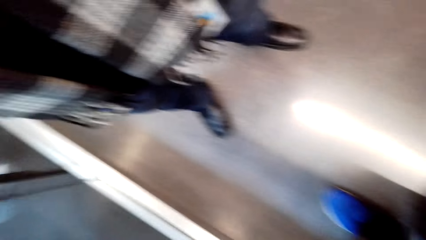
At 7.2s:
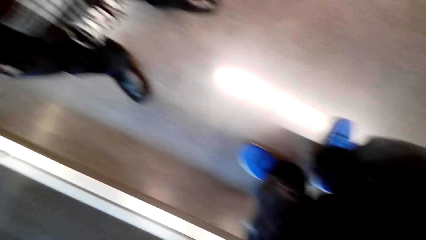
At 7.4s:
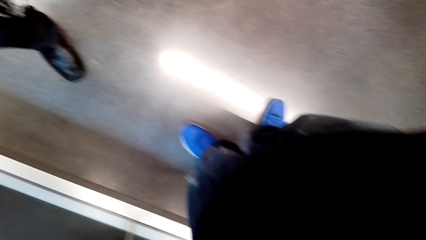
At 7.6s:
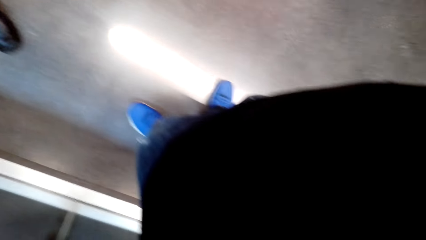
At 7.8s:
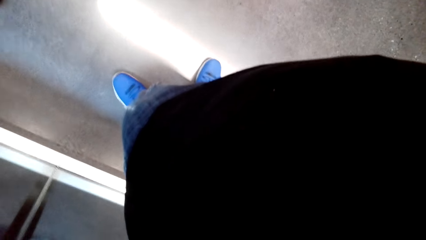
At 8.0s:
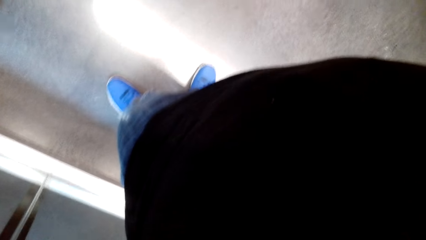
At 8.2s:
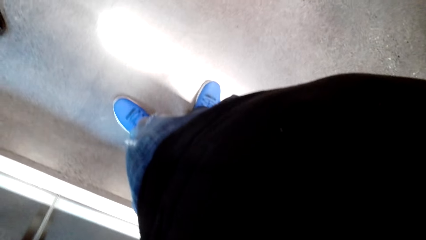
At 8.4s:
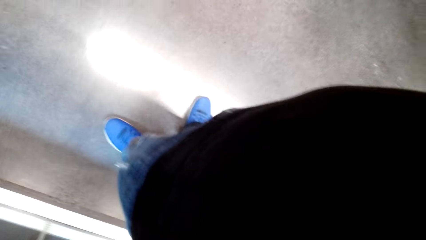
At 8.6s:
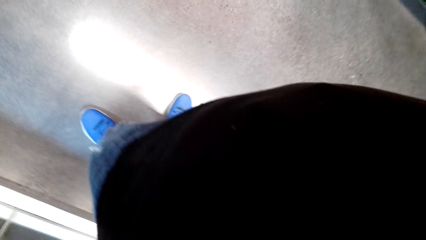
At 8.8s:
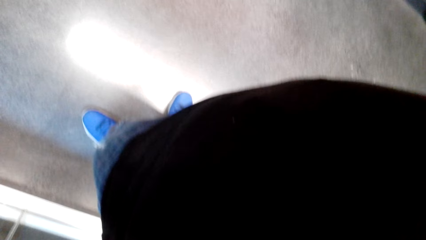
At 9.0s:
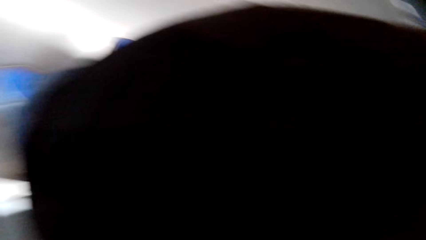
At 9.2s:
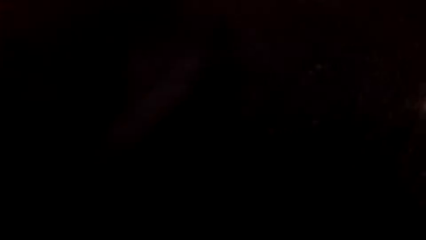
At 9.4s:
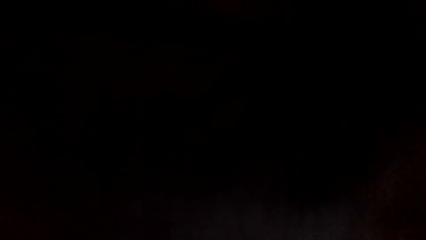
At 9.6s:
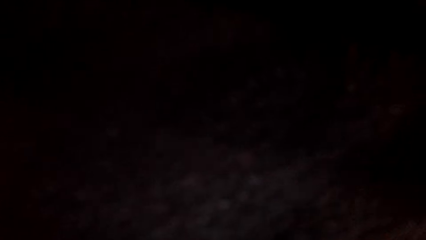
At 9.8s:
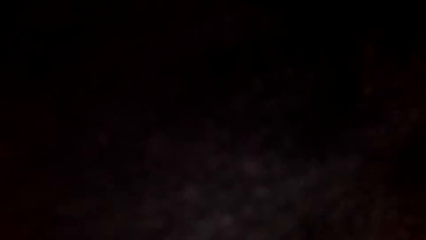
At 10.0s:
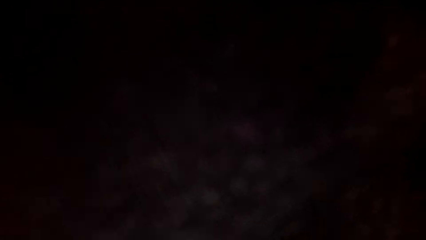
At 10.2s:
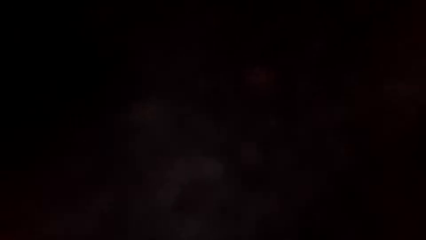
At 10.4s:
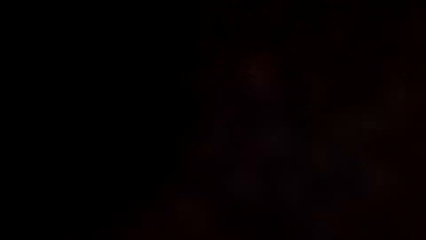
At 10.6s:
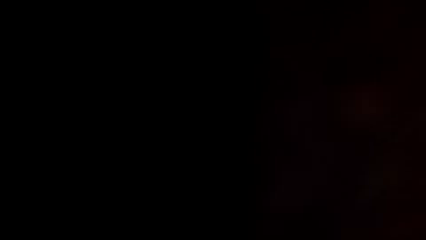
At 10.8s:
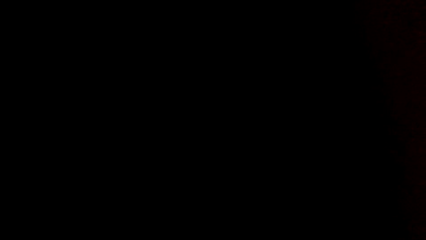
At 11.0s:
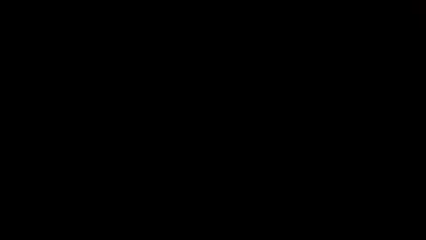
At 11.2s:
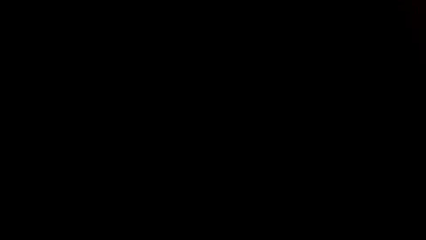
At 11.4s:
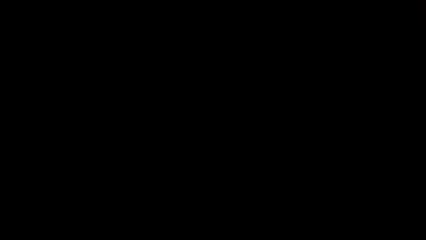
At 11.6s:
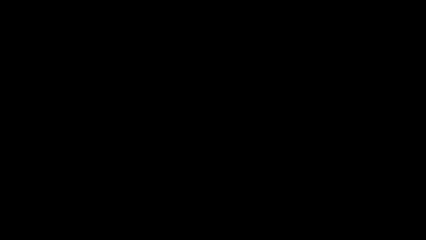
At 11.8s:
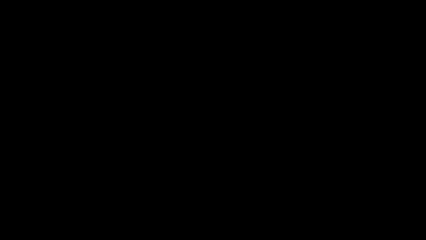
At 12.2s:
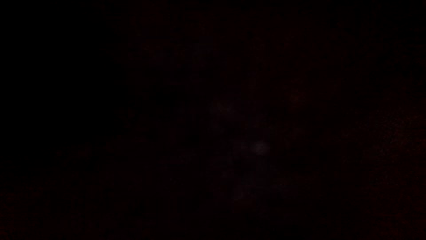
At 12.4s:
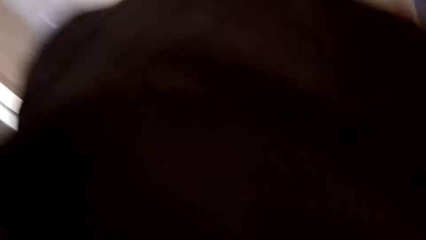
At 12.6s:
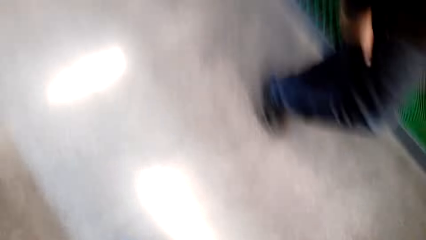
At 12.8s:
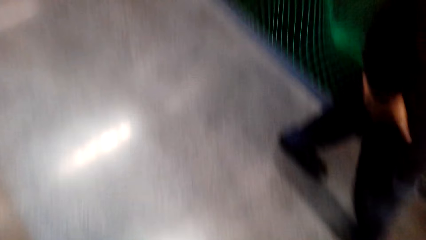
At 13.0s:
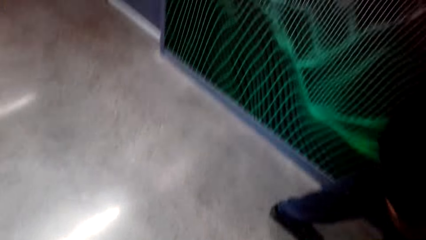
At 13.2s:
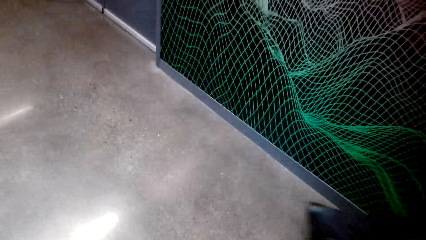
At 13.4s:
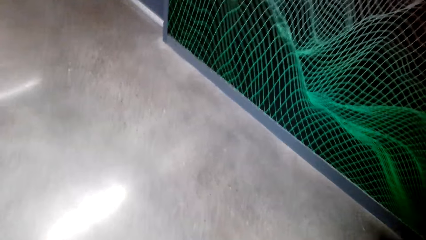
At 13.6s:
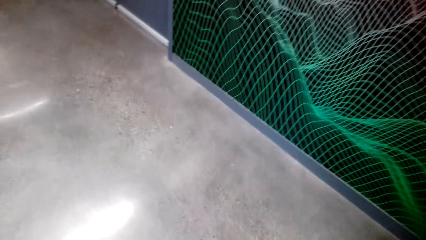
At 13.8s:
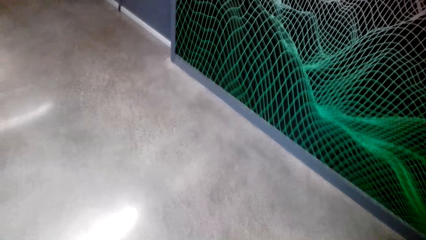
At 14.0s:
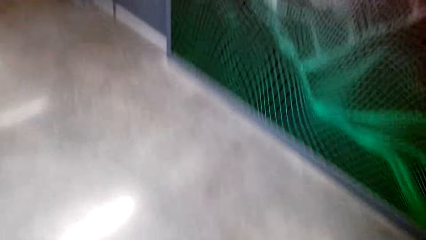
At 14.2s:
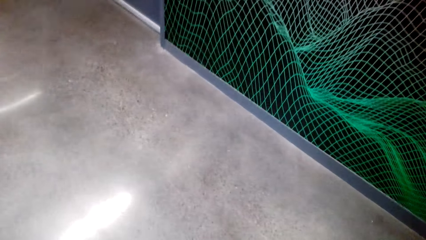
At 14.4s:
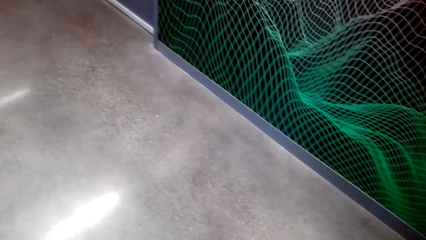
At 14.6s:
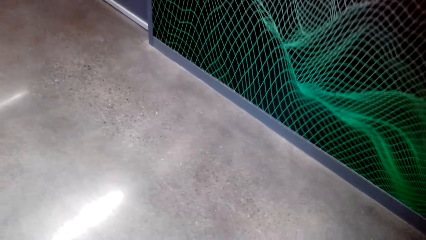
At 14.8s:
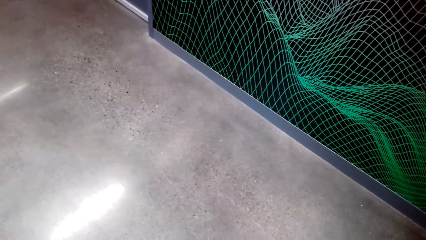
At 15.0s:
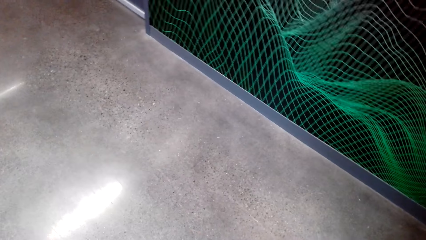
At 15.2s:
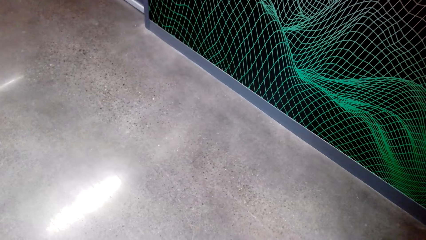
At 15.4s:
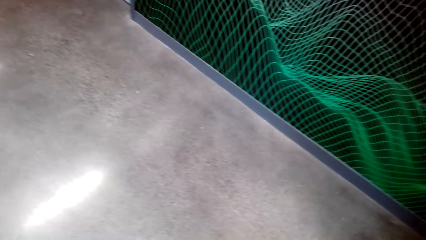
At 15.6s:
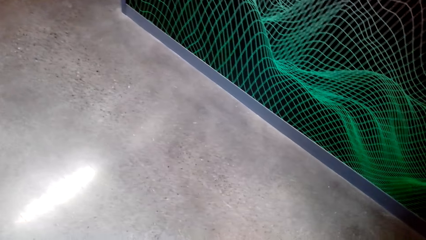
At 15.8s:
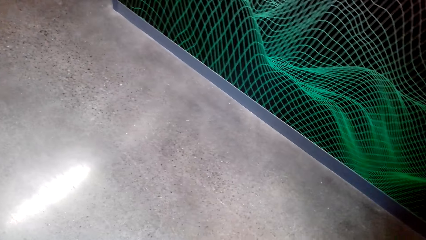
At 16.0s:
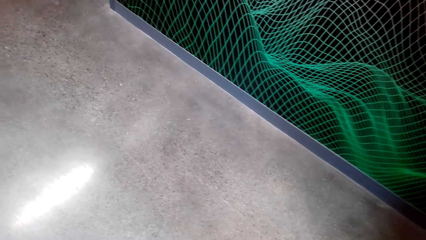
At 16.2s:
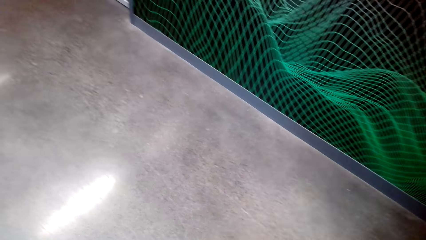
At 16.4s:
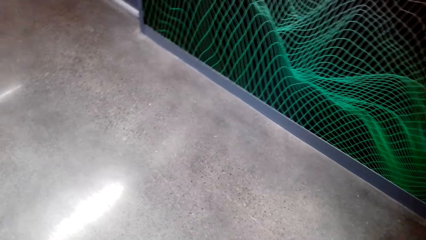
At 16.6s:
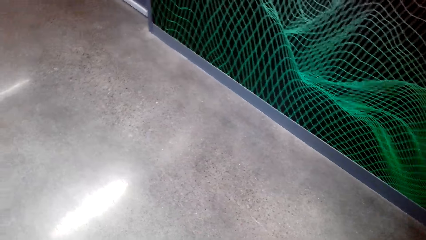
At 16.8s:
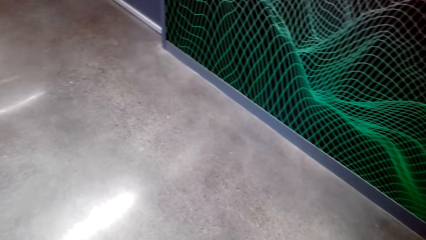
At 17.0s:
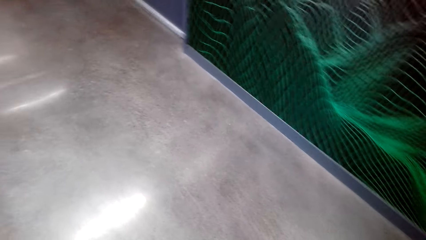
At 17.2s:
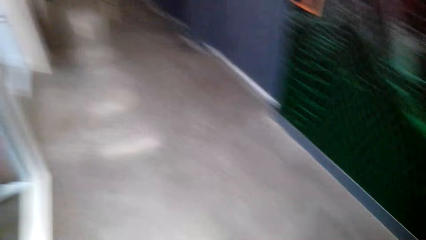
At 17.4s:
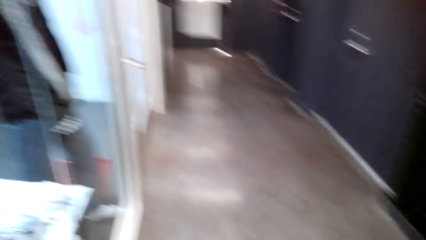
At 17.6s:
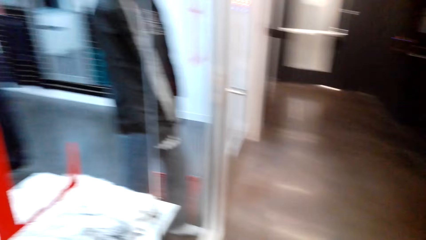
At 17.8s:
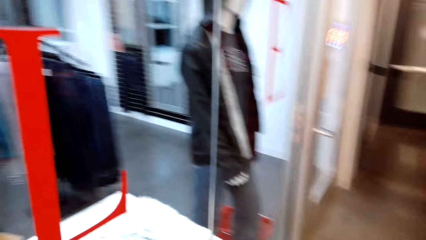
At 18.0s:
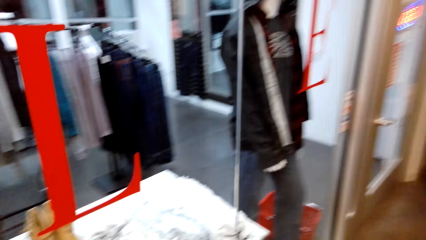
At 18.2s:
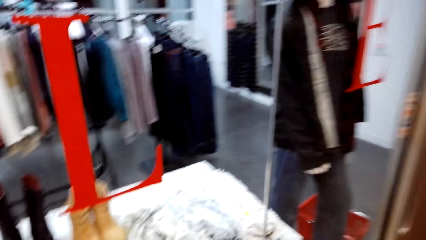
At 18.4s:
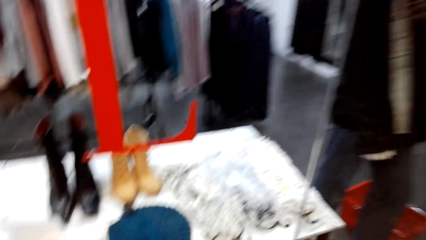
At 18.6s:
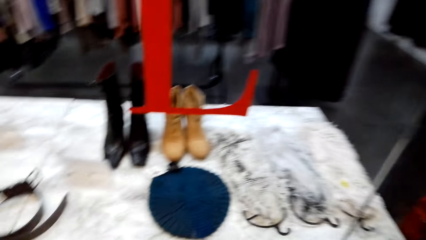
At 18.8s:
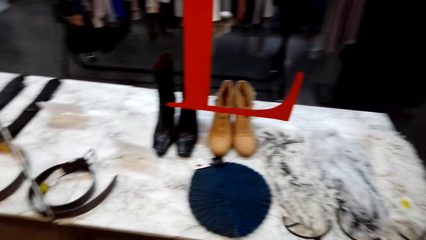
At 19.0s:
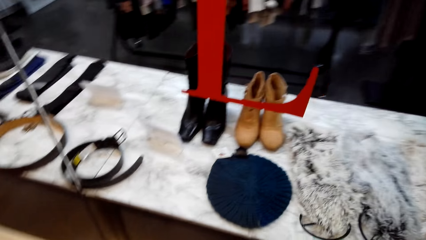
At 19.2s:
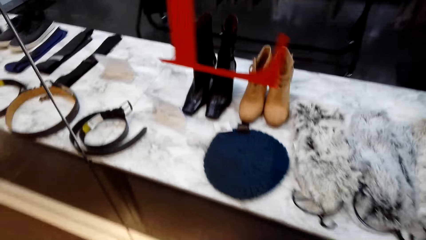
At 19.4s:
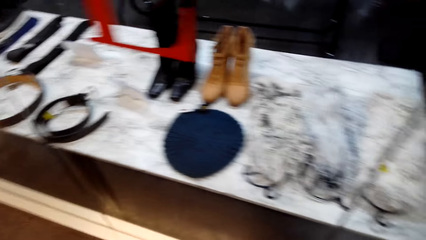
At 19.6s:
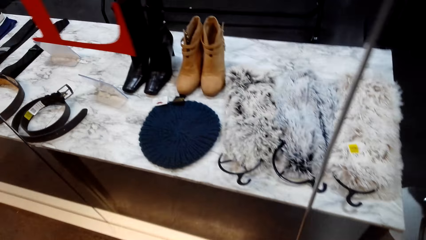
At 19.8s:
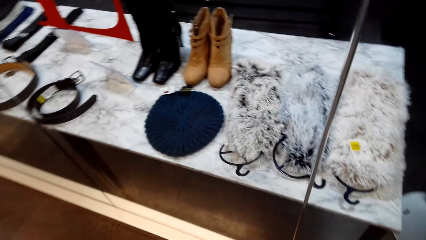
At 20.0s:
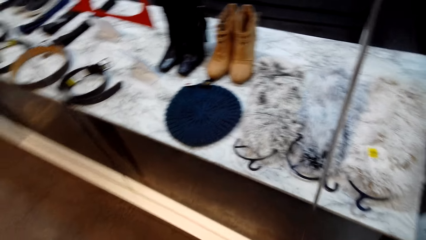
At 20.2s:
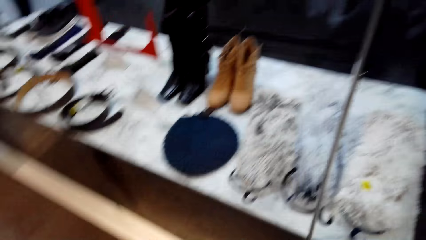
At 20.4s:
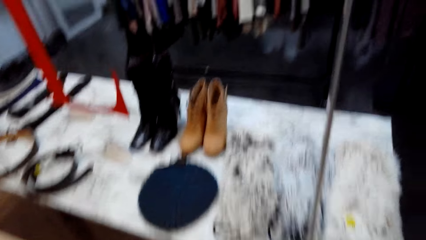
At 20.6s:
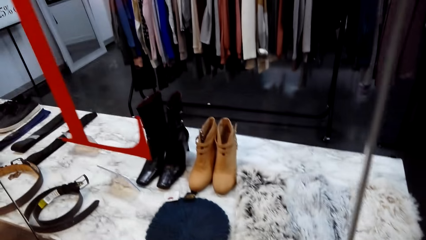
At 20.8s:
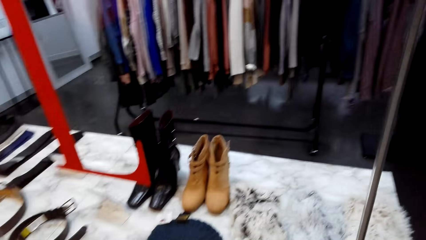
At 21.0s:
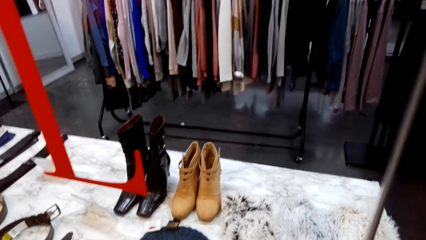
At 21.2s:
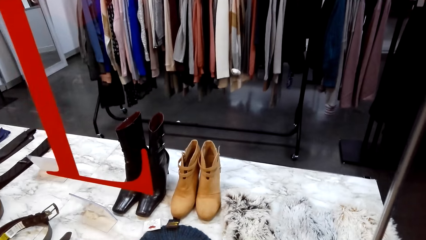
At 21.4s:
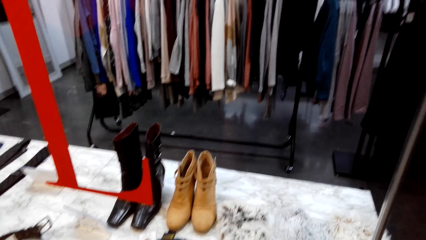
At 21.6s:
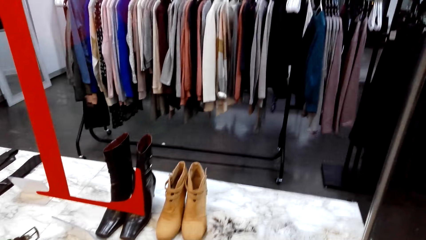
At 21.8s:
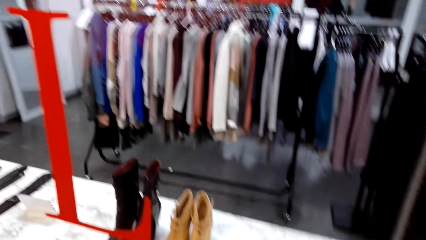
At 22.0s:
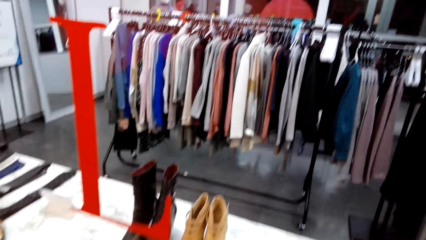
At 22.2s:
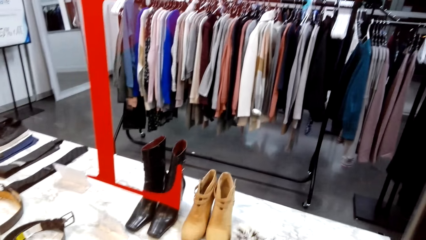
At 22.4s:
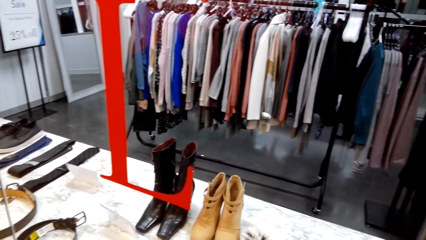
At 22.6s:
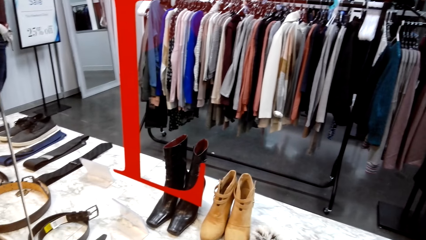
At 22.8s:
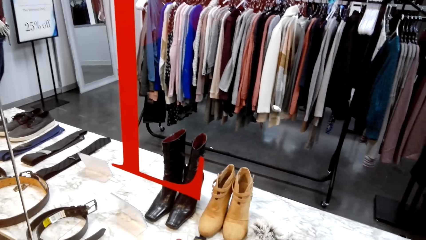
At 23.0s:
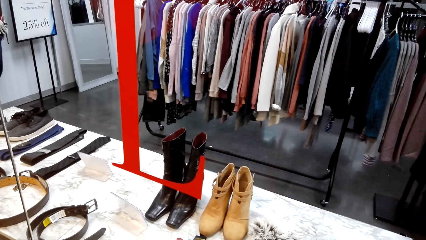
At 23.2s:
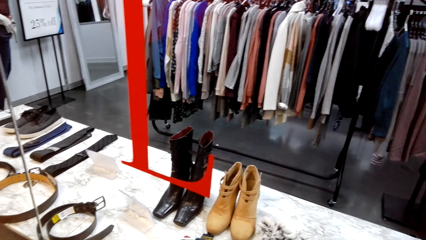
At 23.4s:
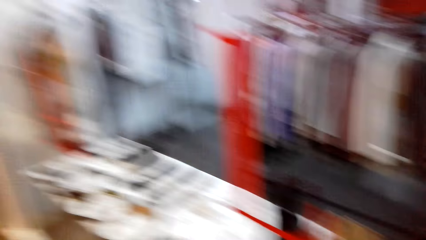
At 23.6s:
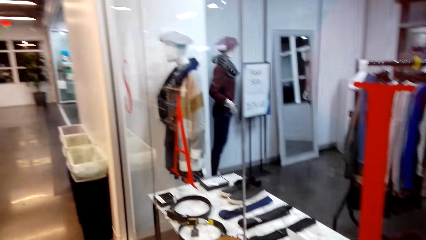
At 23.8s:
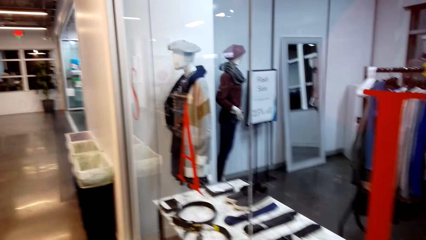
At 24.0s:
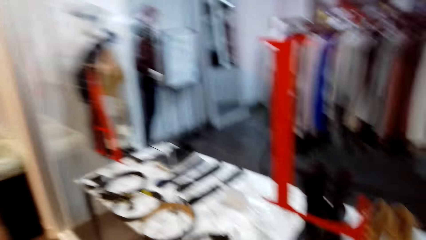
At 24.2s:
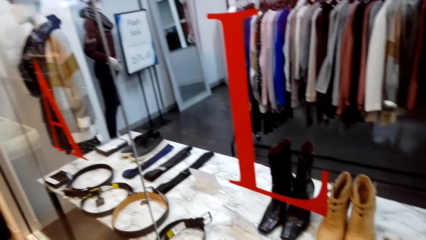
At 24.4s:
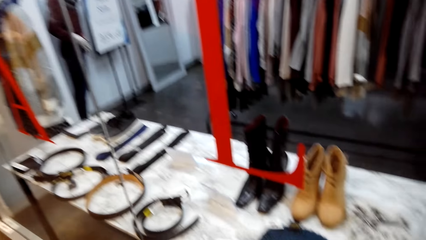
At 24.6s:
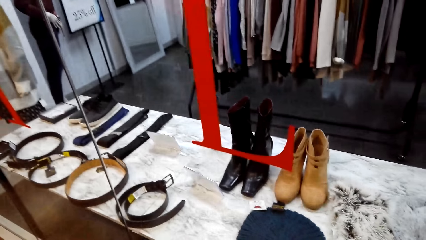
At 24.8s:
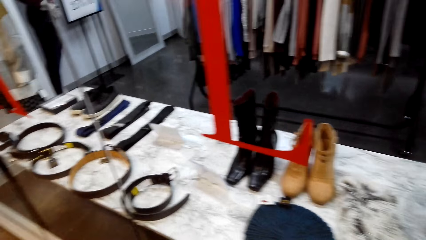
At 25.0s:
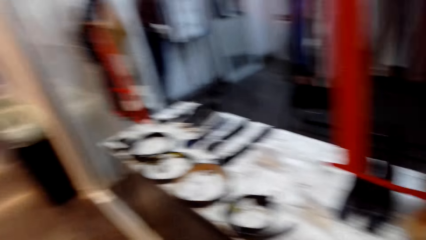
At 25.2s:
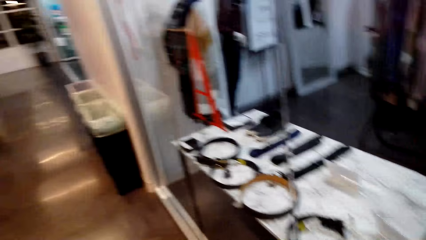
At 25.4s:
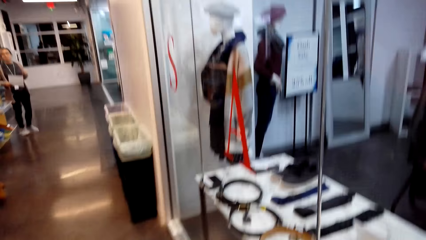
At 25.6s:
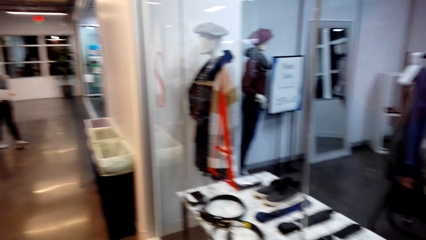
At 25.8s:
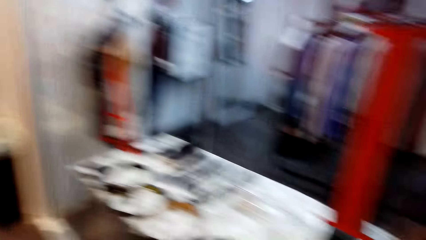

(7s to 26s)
The camera wearer looks around. A man walks. The camera wearer looks at the floor. They look at the display.
